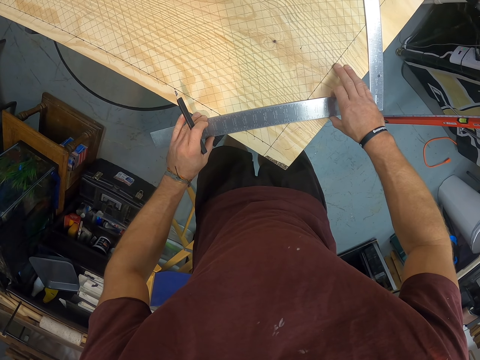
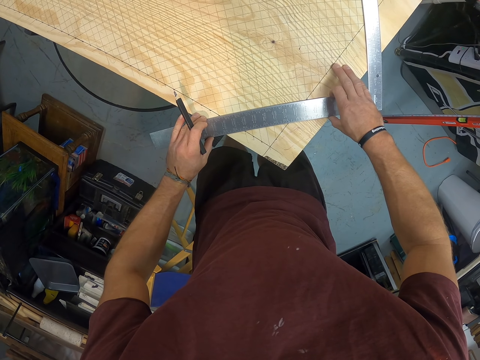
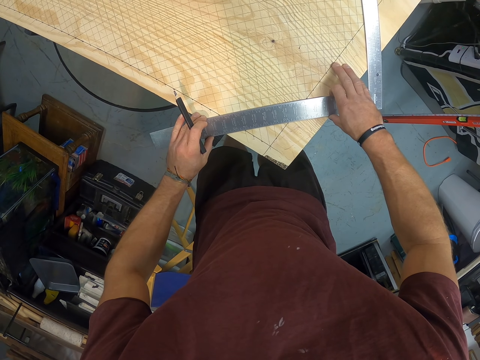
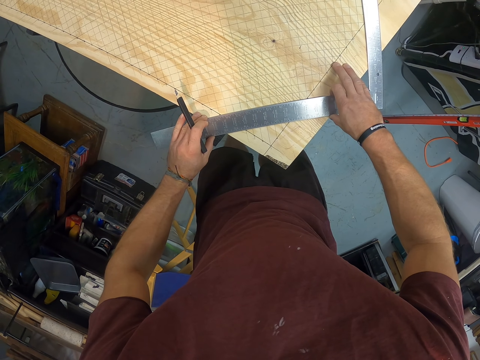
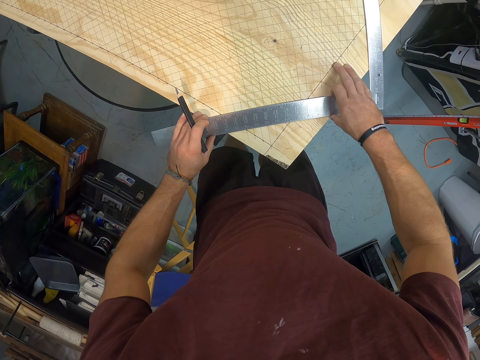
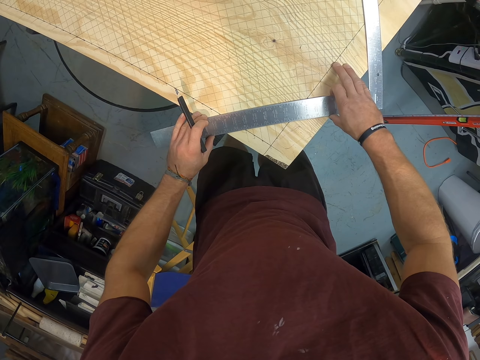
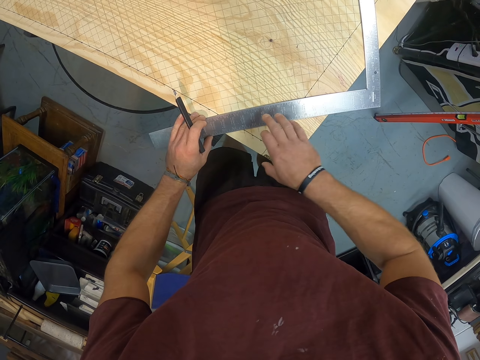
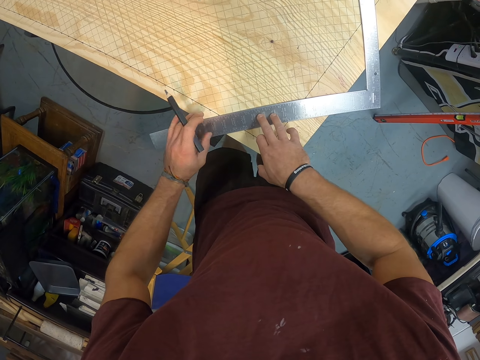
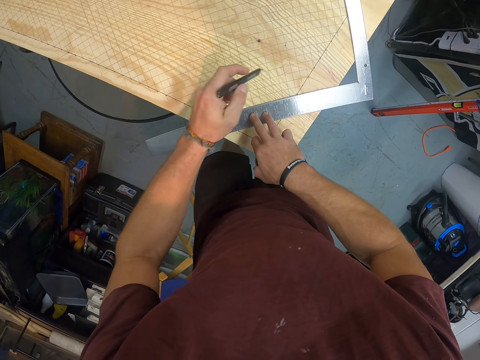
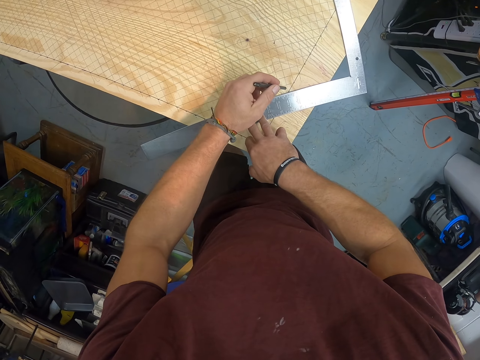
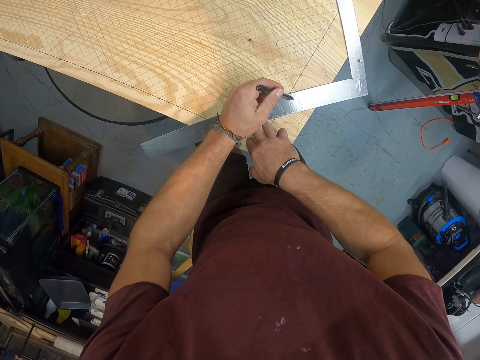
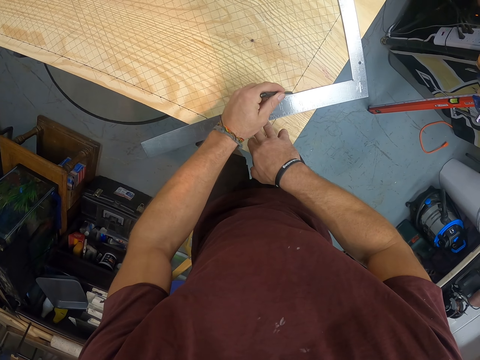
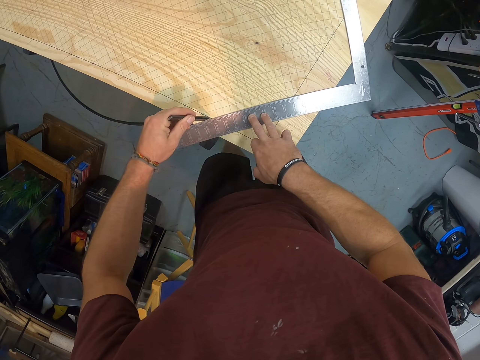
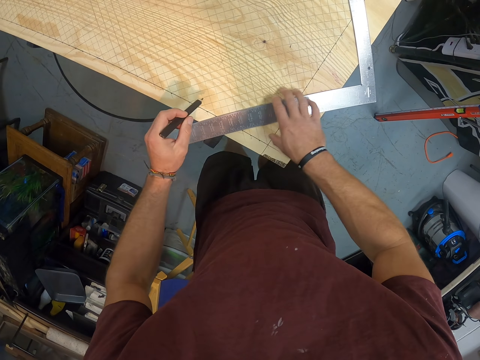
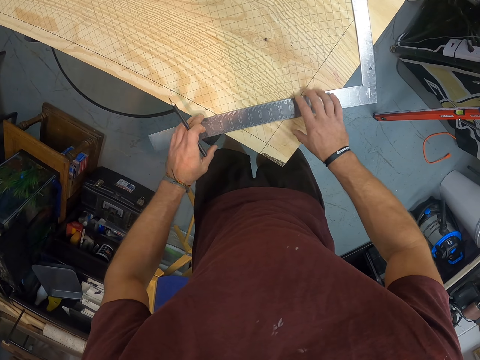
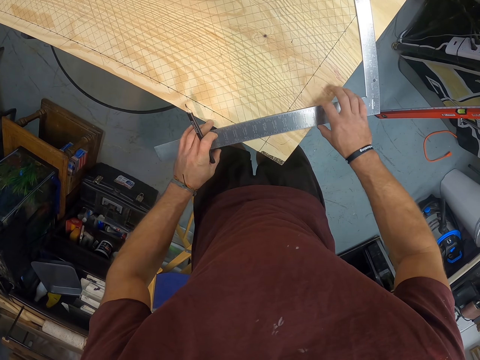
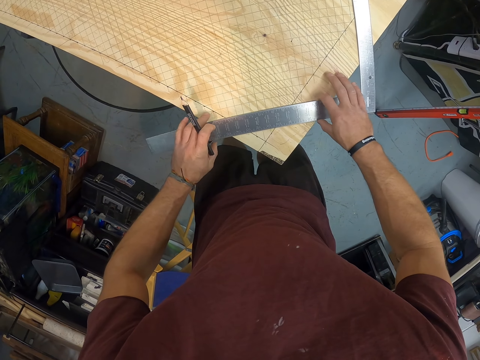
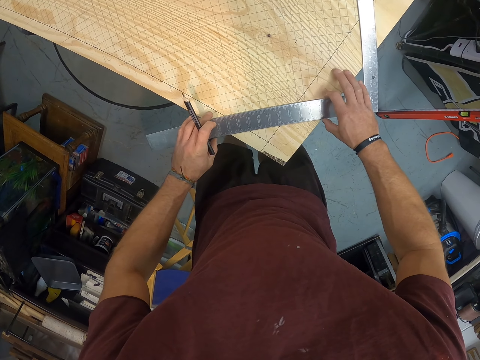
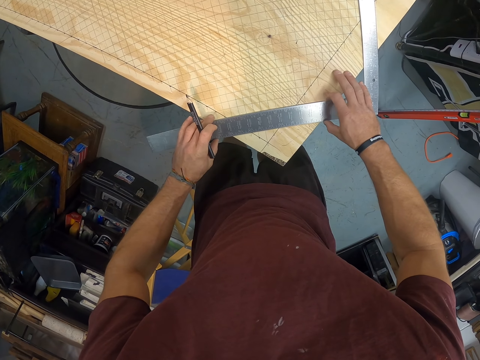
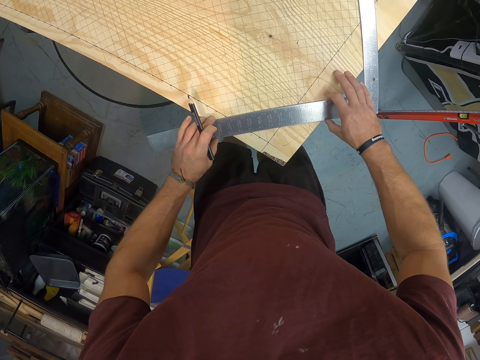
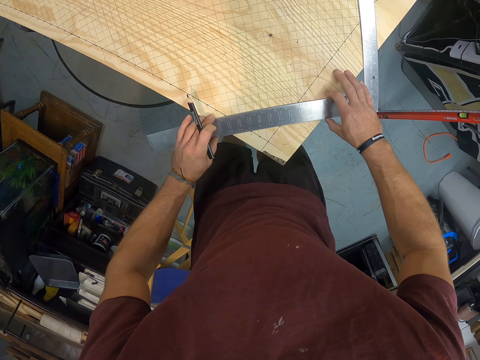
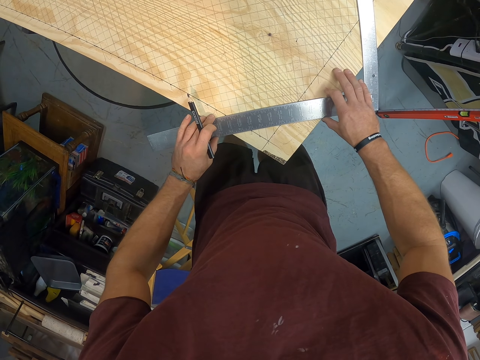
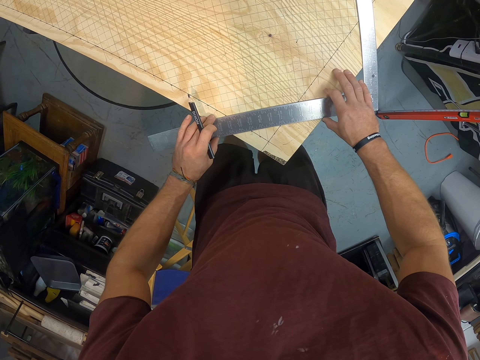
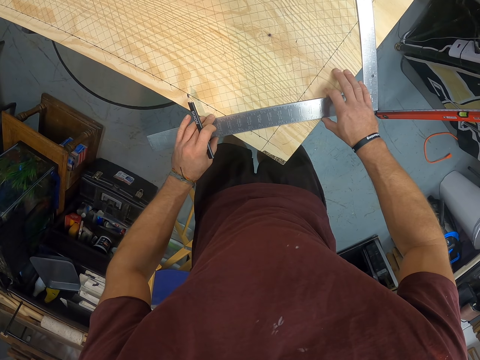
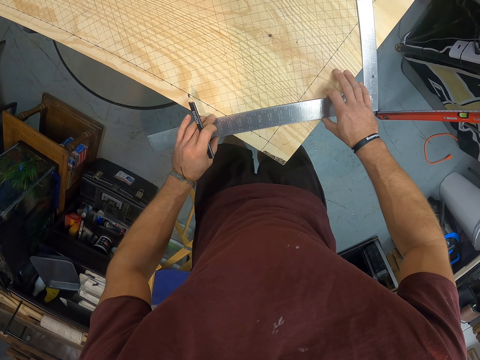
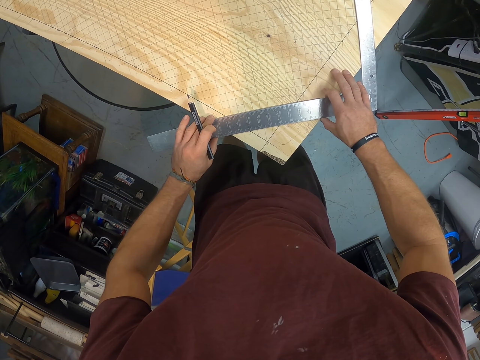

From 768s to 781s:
The camera wearer removes his right hand from the try square on the wood. He places his right hand on the try square on the wood. He removes his left hand from the try square on the wood. He draws a line on the wood with the pencil in his left hand. He removes his right hand from the try square on the wood. He removes the pencil from the wood with his left hand. He holds the try square on the wood with both hands. He drags the try square on the wood with both hands.

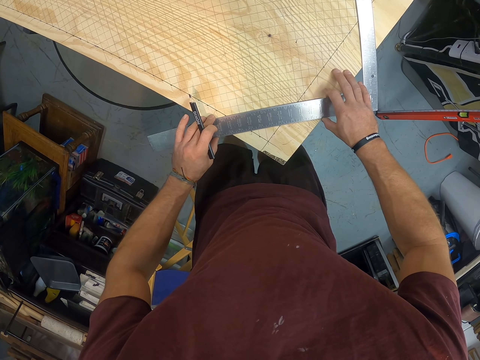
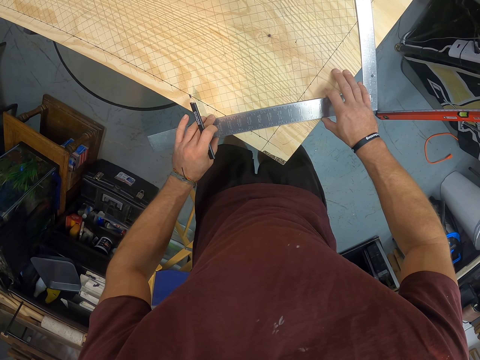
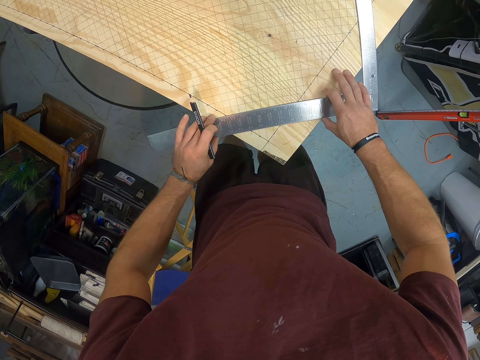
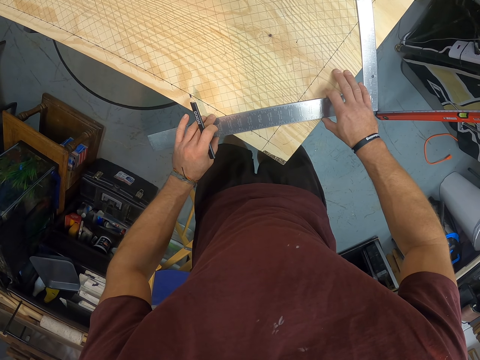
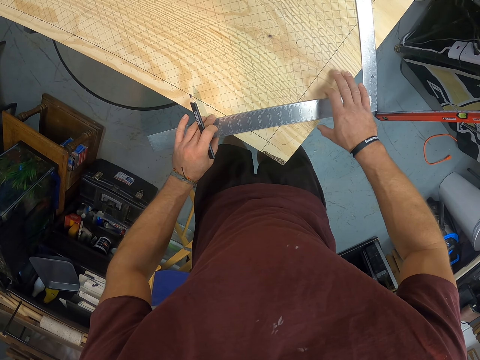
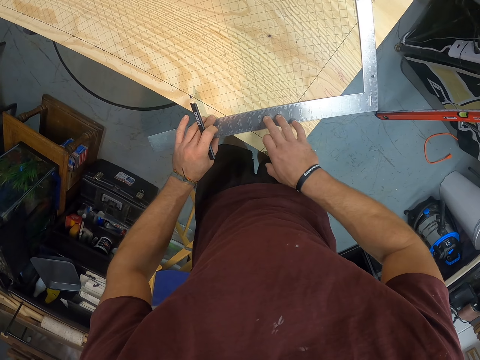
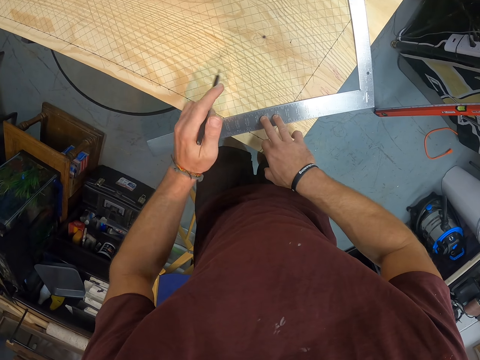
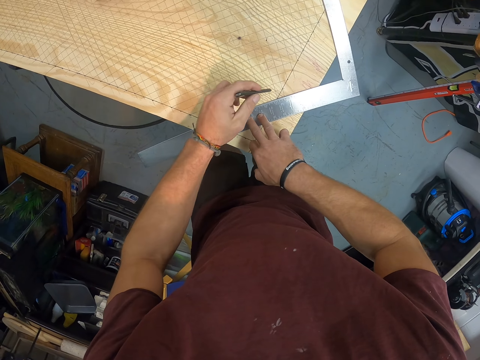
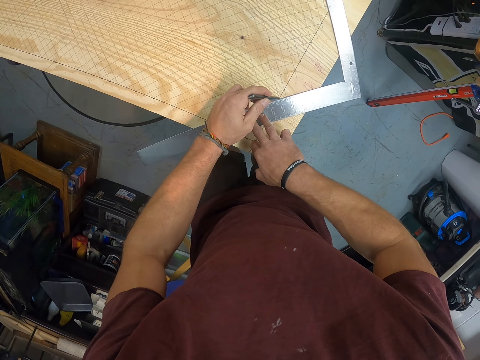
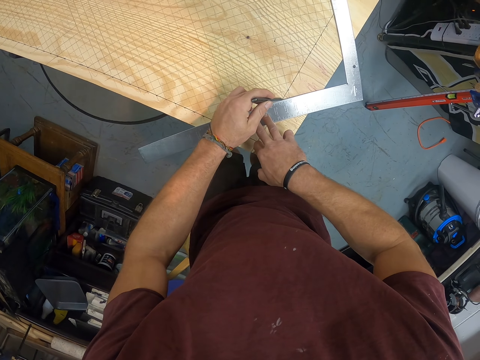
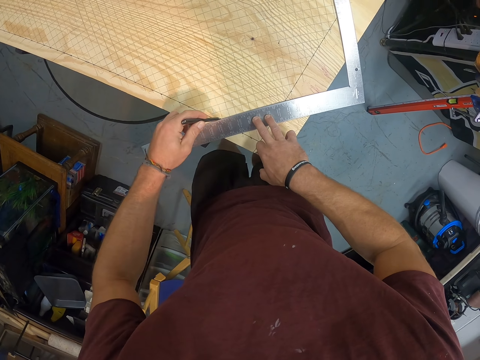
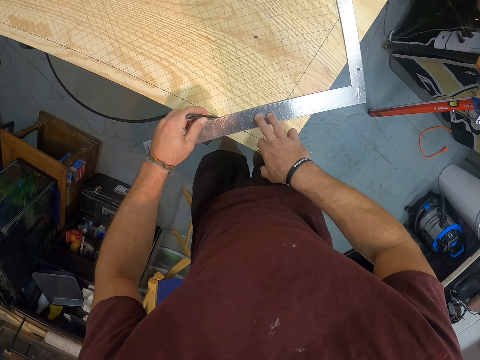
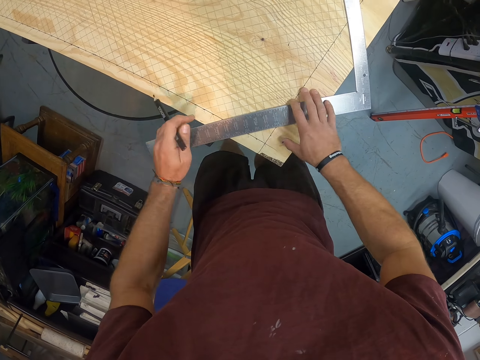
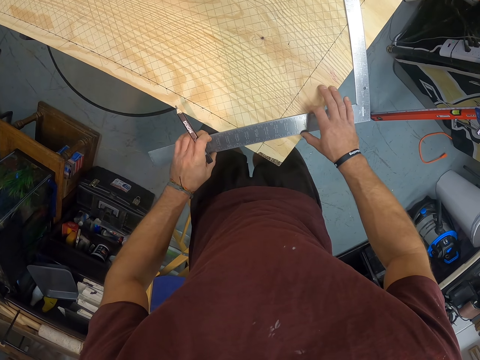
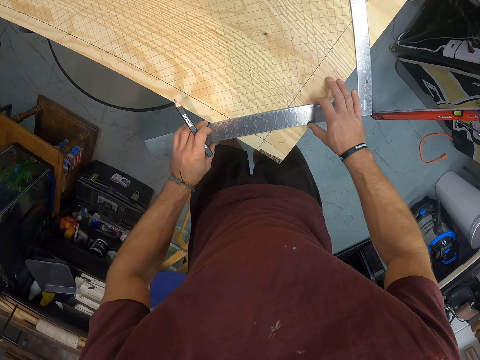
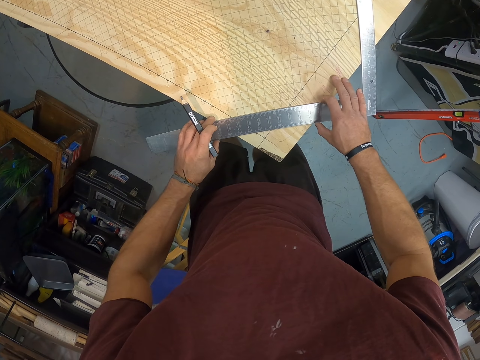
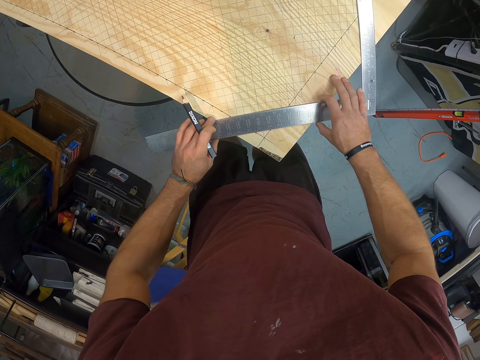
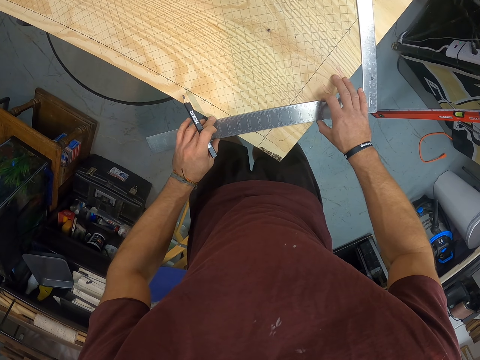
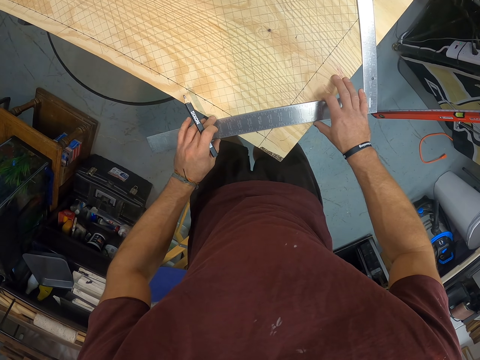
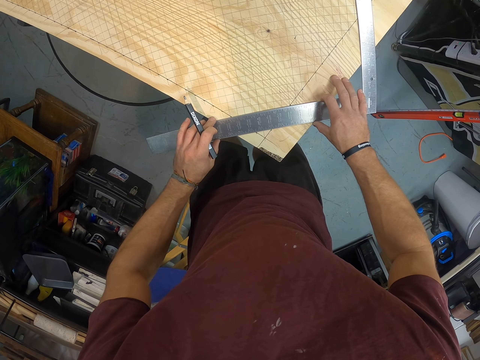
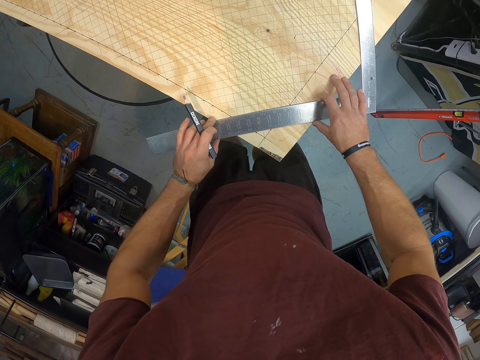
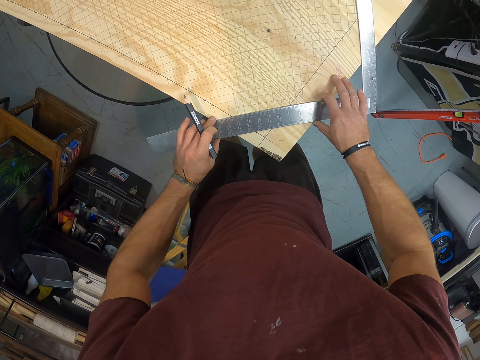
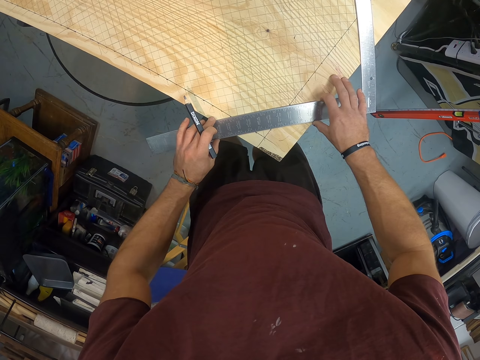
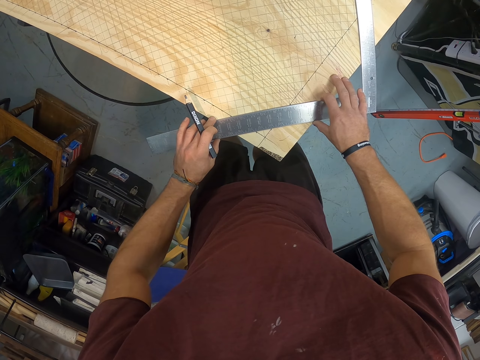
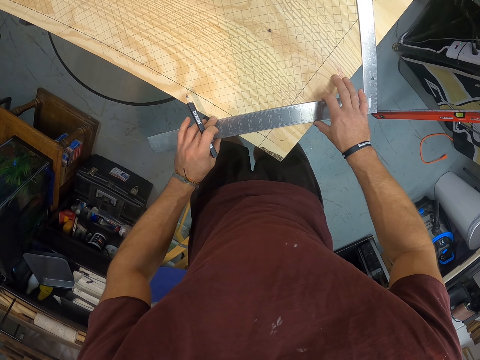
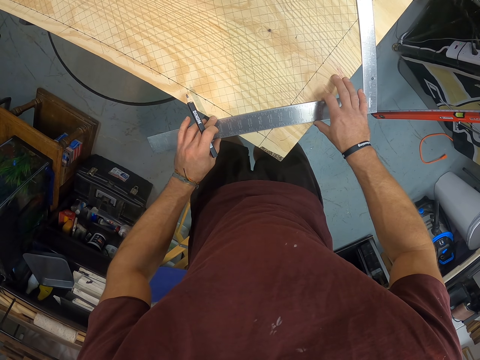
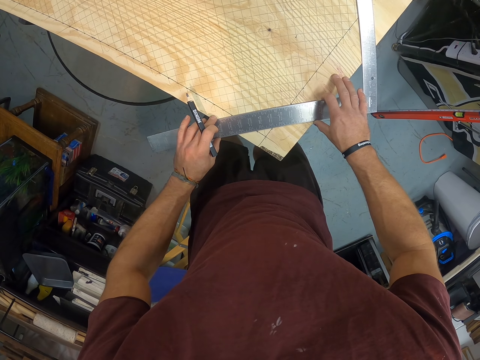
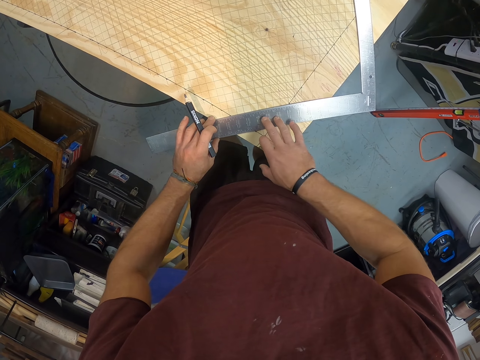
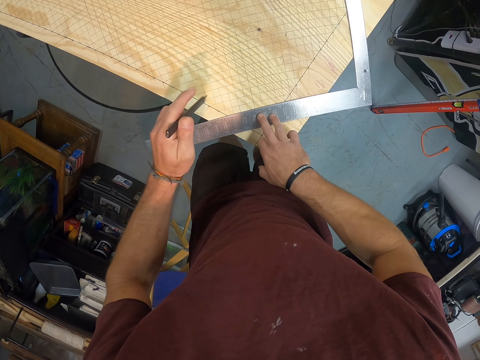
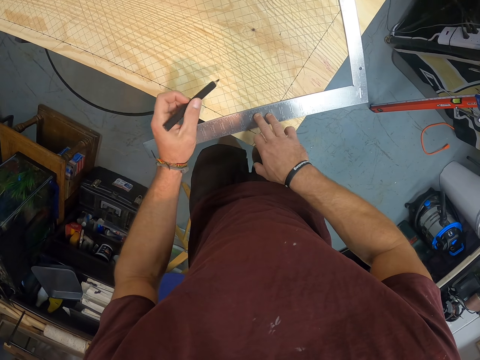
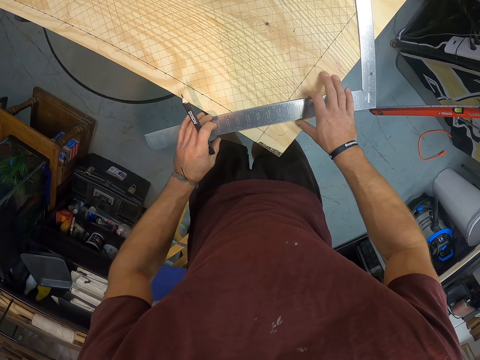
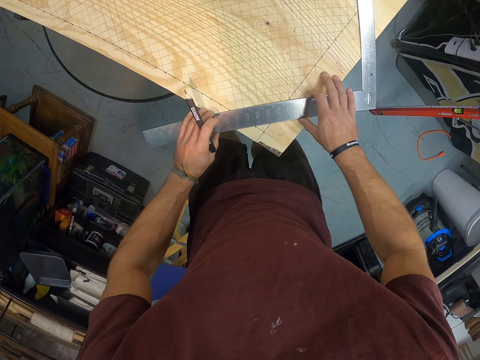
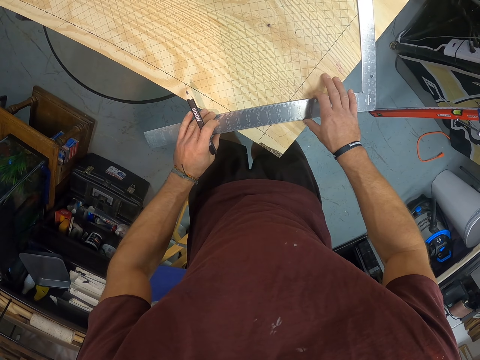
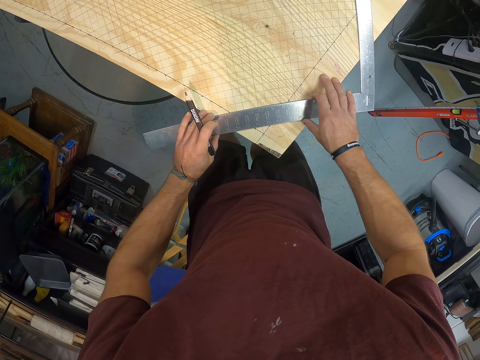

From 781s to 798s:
The camera wearer removes his right hand from the try square on the wood. He places his right hand on the try square on the wood. He removes his left hand from the try square on the wood. He draws a line on the wood with the pencil in his left hand. He removes his right hand from the try square on the wood. He removes the pencil from the wood with his left hand. He holds the try square on the wood with both hands. He drags the try square on the wood with both hands. He removes his right hand from the try square on the wood. He places his right hand on the try square on the wood. He removes his left hand from the try square on the wood. He removes his right hand from the try square on the wood. He drags the try square on the wood with both hands.
